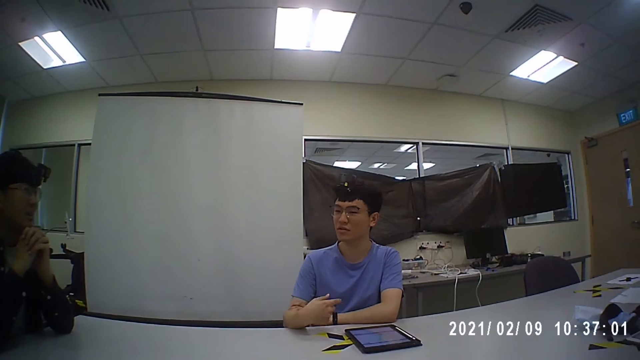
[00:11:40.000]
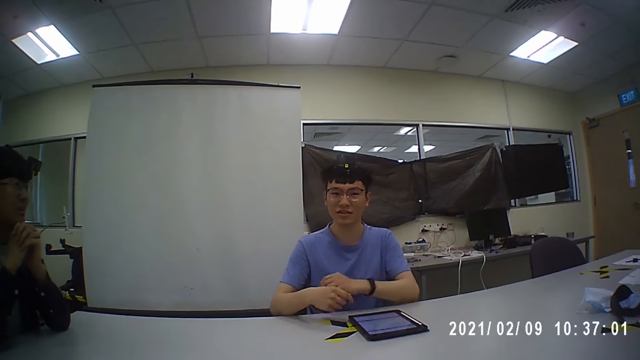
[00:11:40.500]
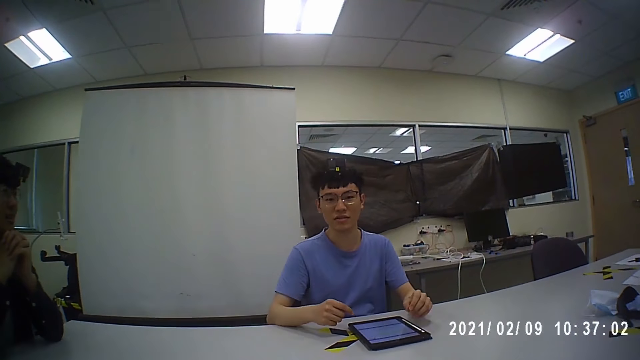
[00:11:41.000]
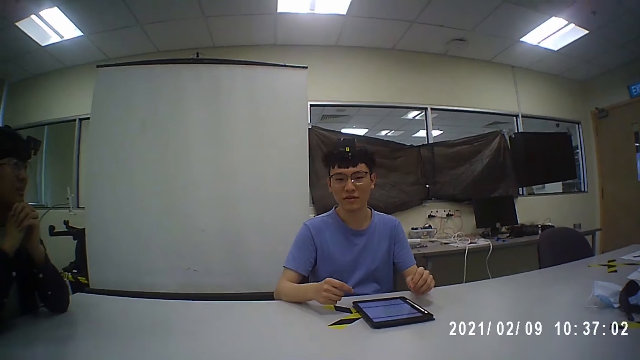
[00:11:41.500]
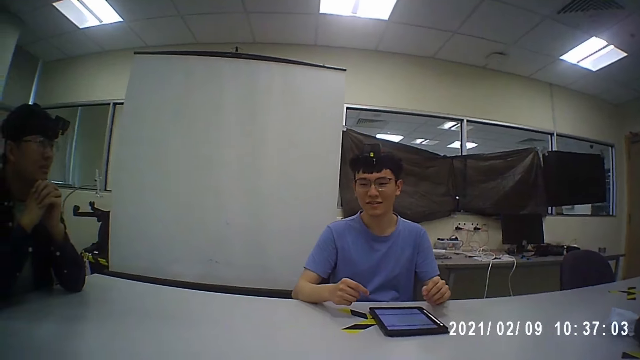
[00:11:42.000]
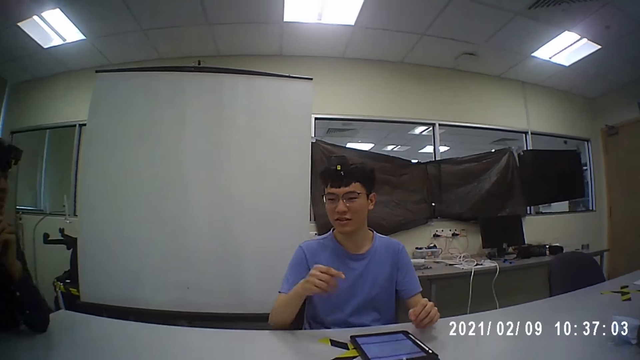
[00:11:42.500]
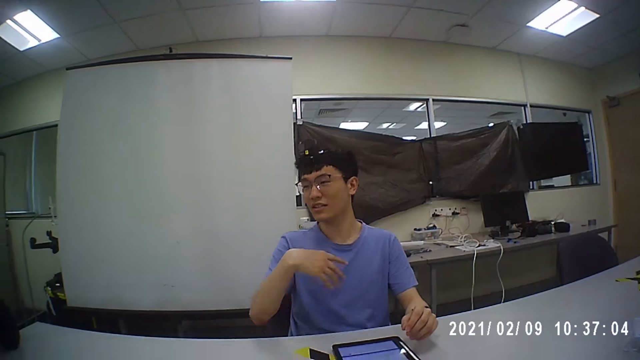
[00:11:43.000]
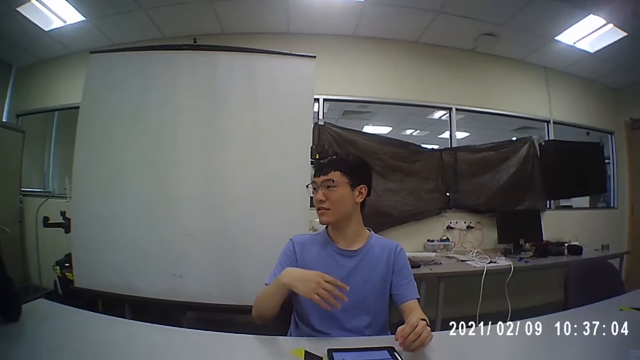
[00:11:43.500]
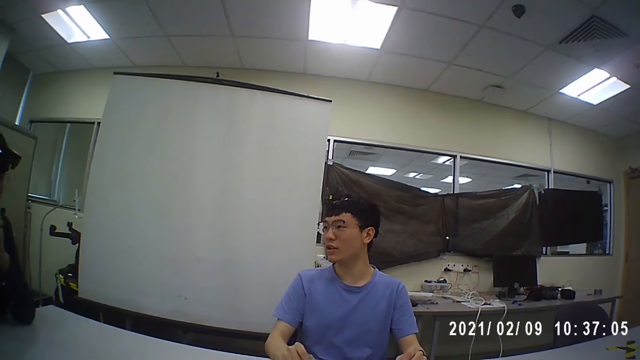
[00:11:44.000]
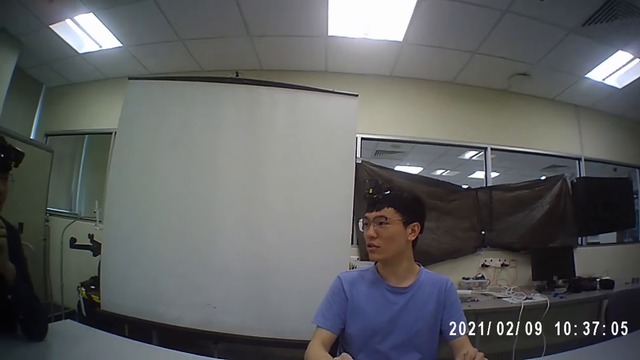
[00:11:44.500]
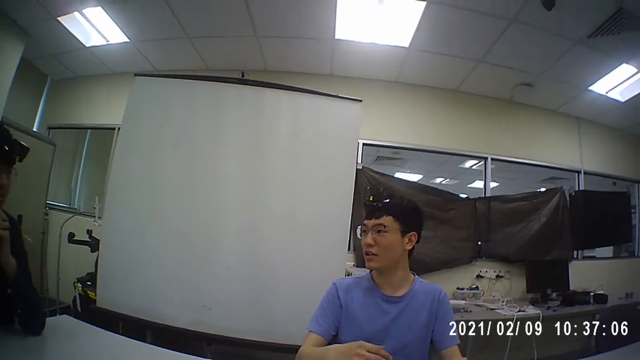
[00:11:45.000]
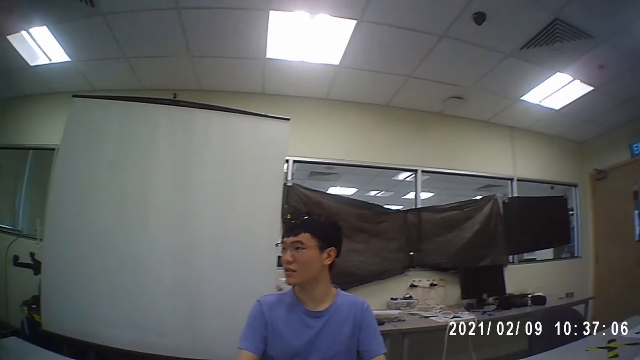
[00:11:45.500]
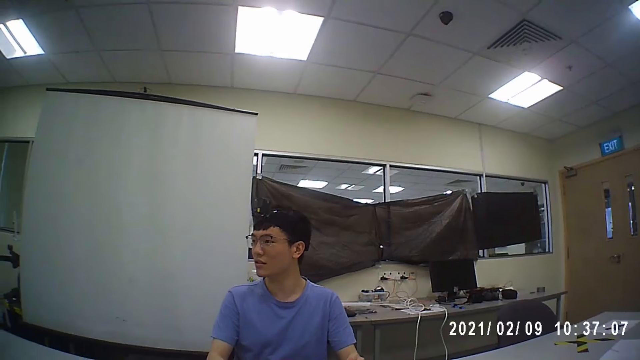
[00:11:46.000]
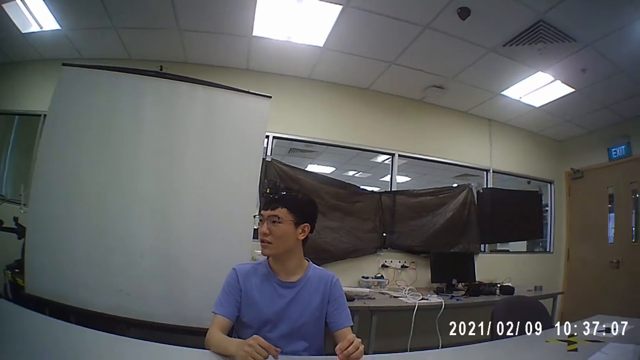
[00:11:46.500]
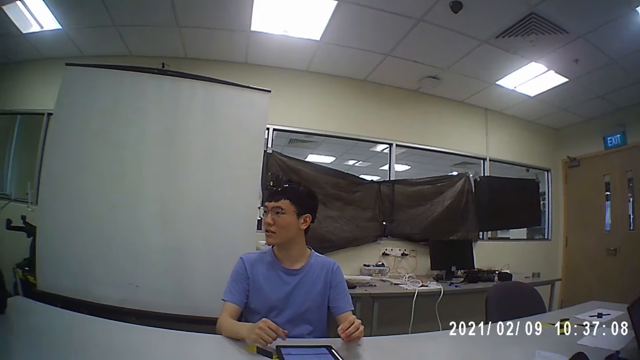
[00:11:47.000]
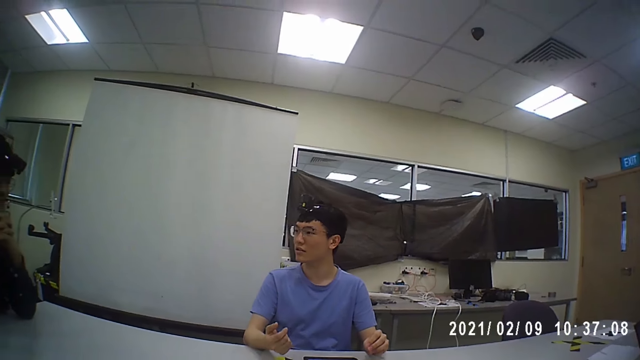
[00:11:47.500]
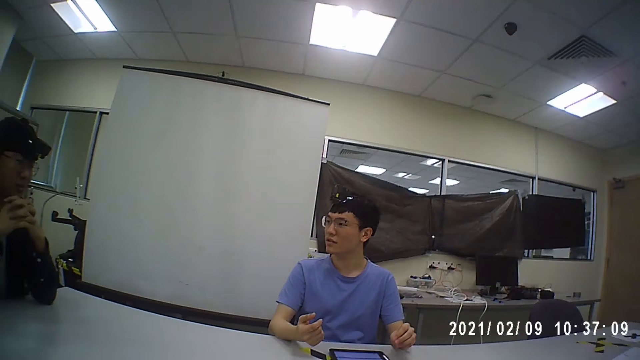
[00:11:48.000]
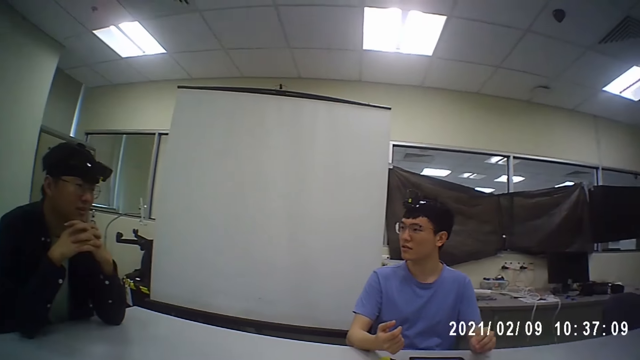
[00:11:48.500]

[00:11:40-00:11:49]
A man moves his hand. The camera wearer converses with another man and the first man.

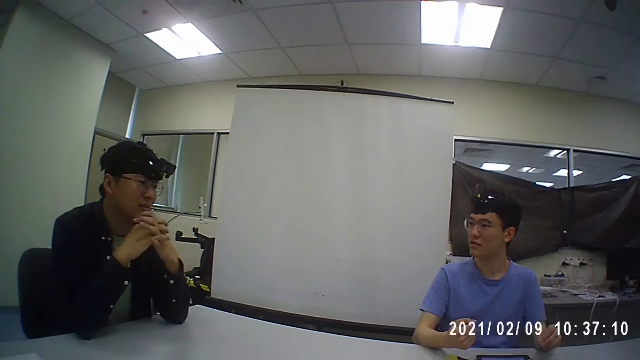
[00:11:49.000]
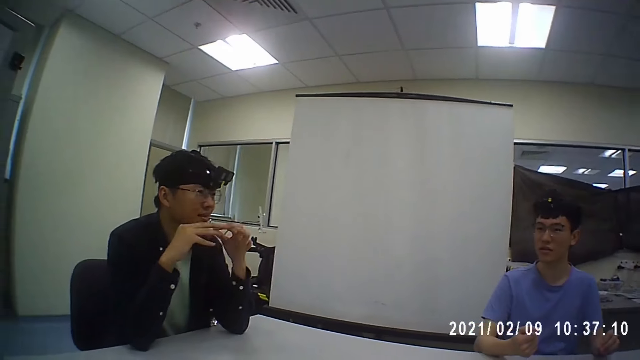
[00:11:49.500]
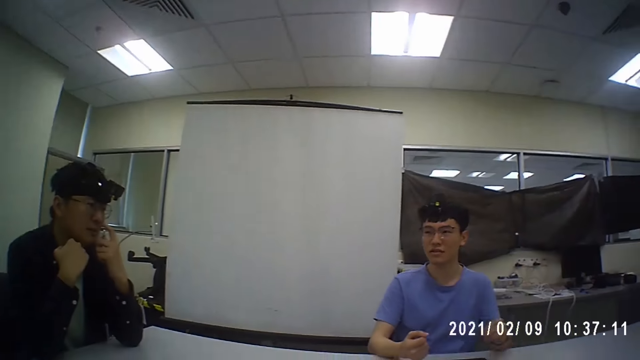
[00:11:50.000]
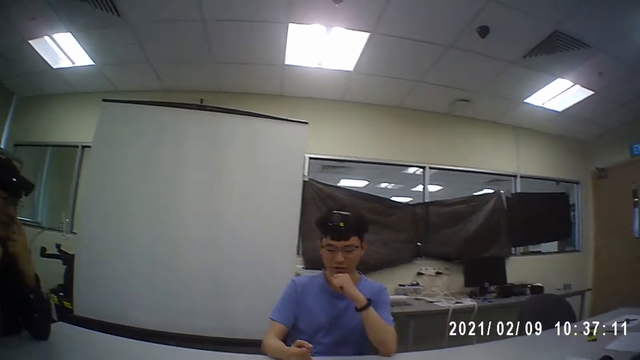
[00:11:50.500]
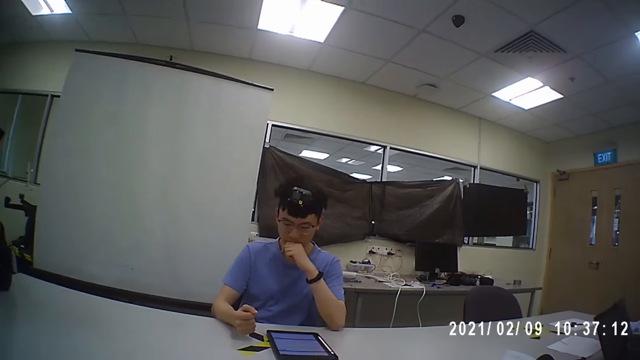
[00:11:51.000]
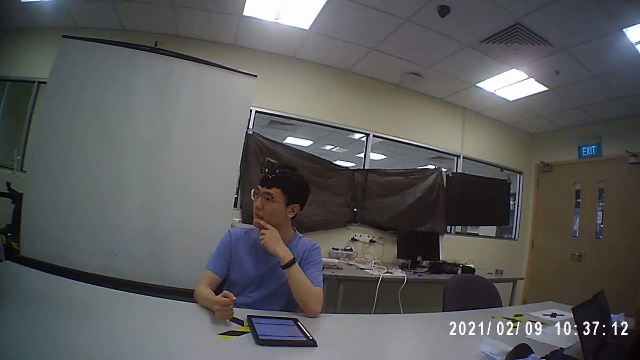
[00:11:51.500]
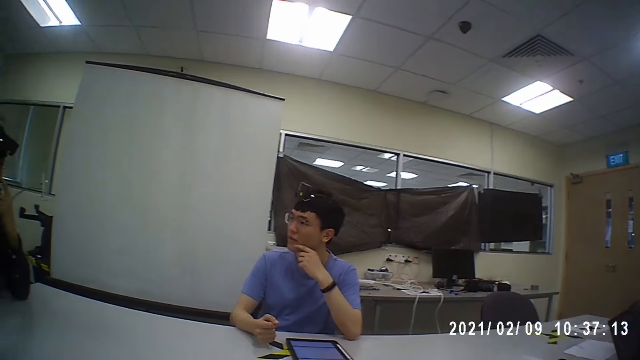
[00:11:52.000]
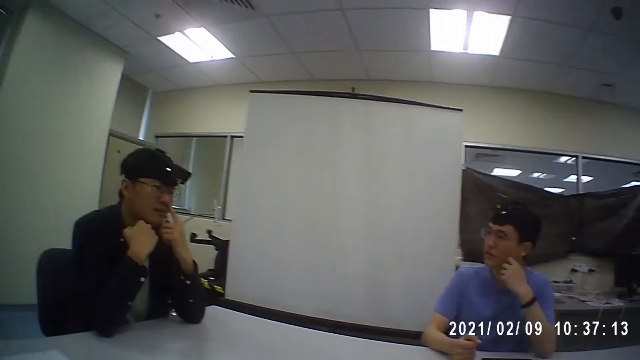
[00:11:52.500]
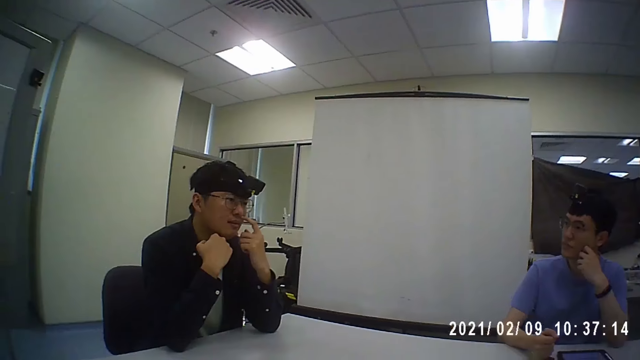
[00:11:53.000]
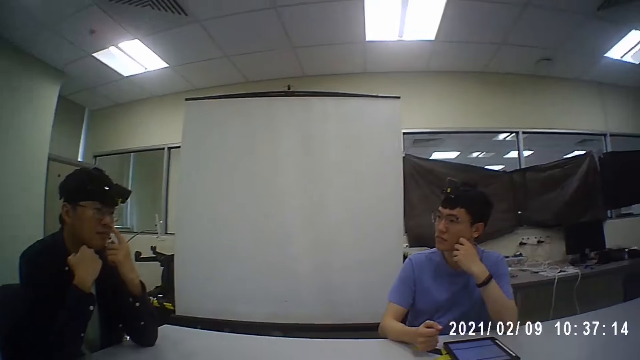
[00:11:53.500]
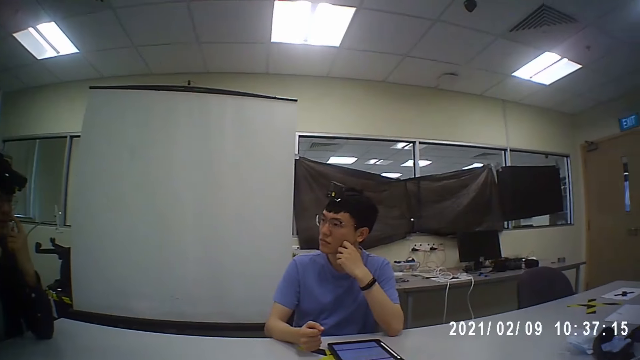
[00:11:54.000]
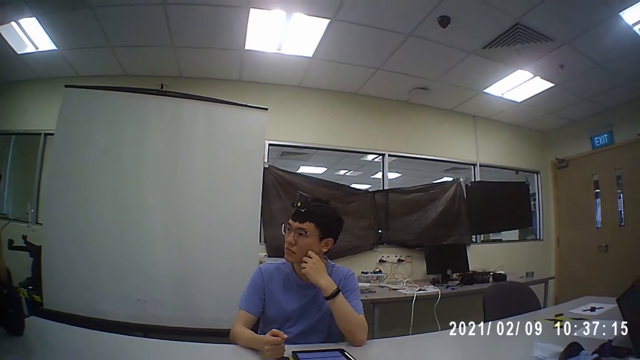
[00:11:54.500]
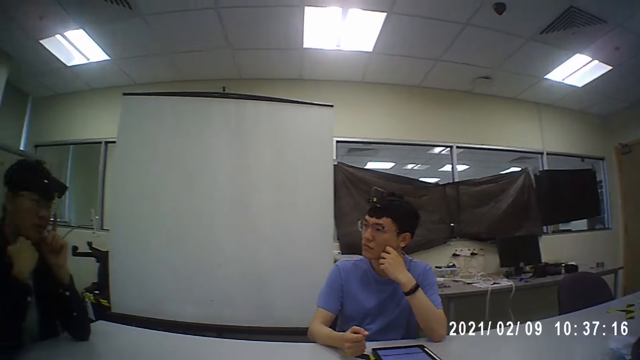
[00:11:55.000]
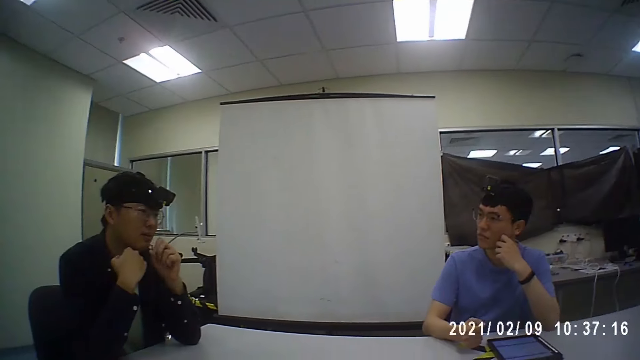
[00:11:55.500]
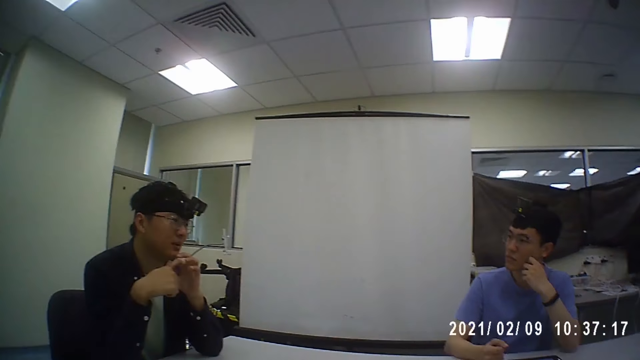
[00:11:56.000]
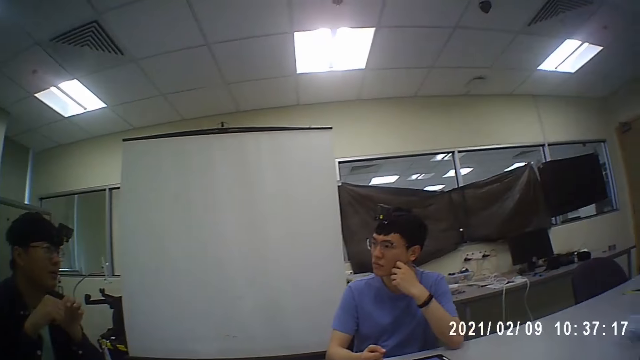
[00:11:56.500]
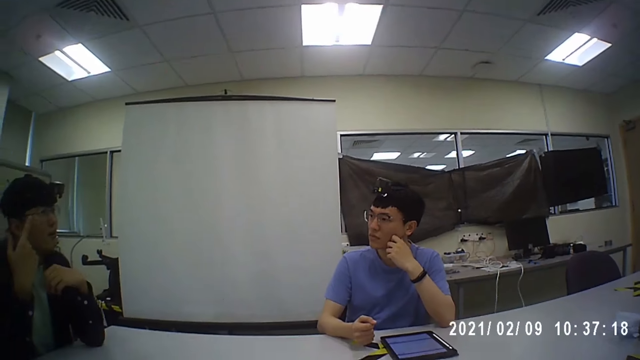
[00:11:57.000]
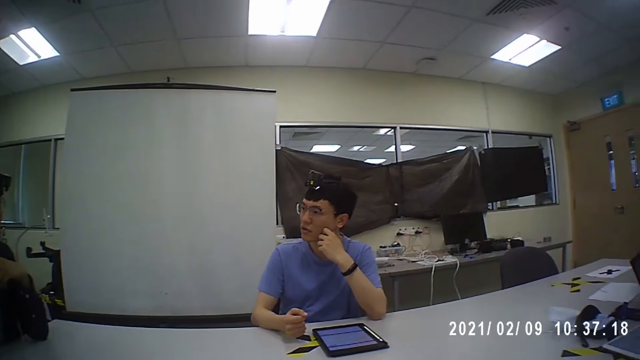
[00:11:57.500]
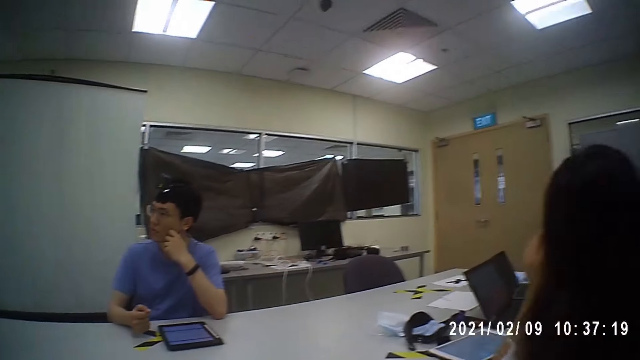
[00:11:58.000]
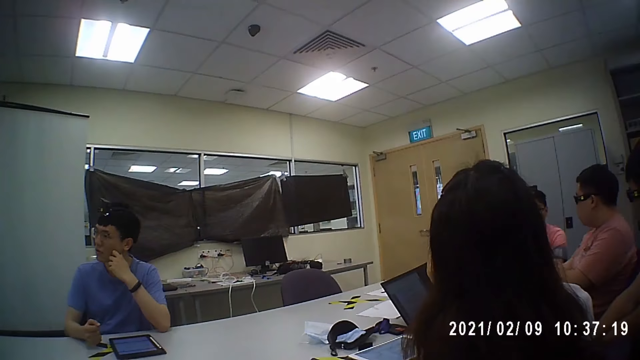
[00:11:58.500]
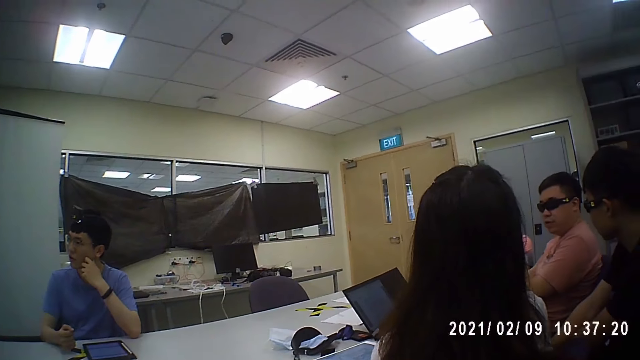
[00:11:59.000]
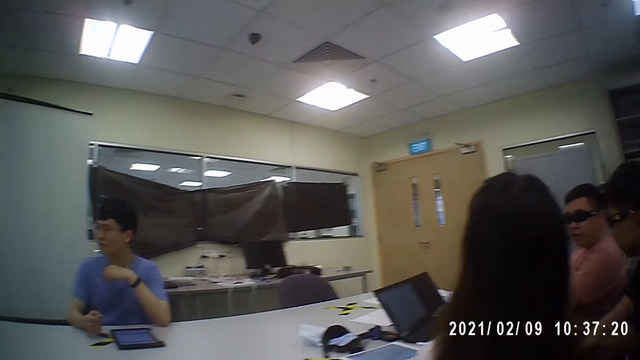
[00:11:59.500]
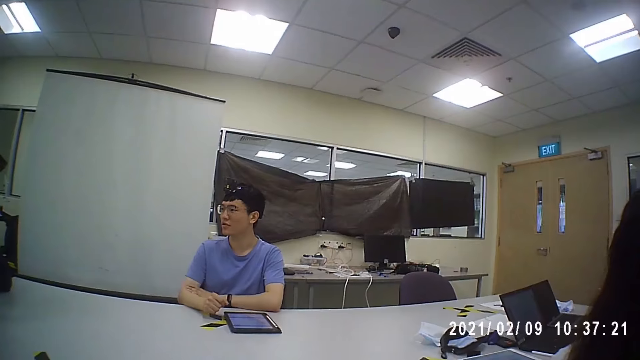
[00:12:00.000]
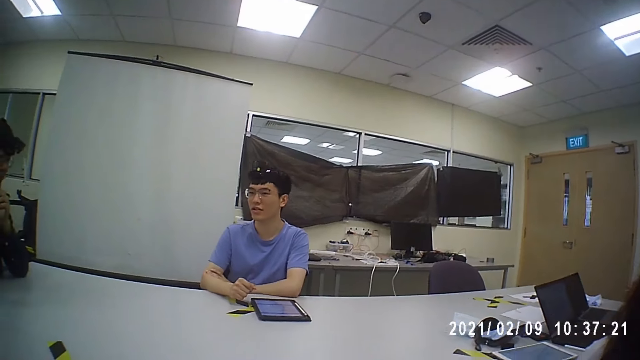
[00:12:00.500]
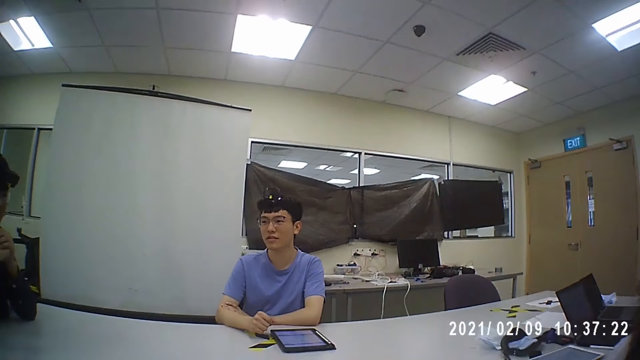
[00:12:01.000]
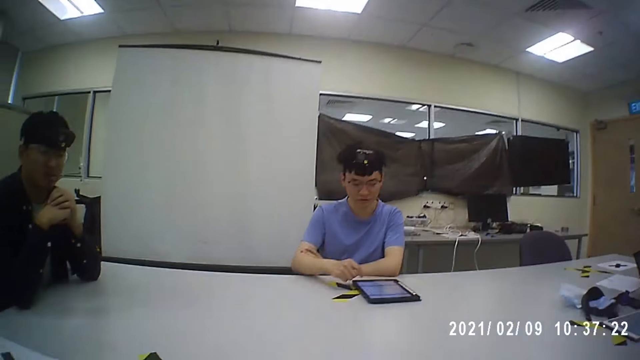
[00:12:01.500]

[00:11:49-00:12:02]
A man holds his mouth. The camera wearer converses with another man and the first man. The other man scratches his nose. The camera wearer converses with the other man and the first man.
